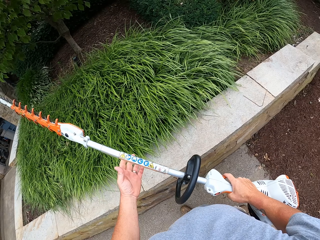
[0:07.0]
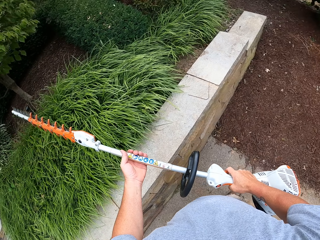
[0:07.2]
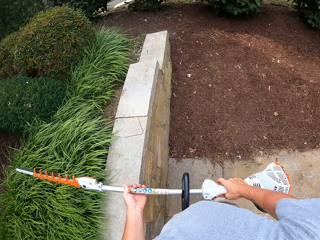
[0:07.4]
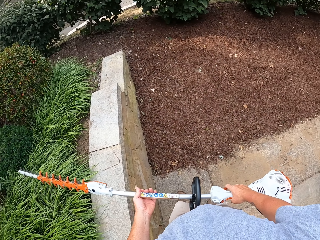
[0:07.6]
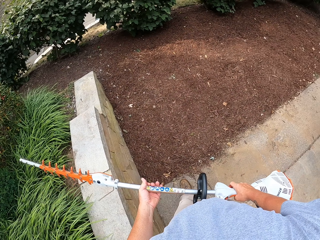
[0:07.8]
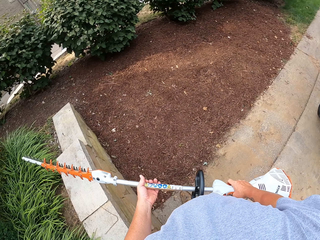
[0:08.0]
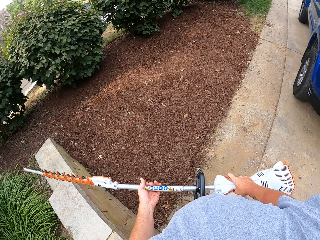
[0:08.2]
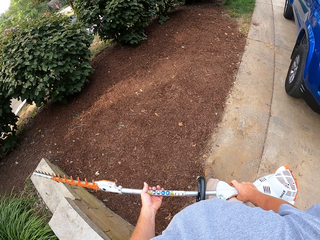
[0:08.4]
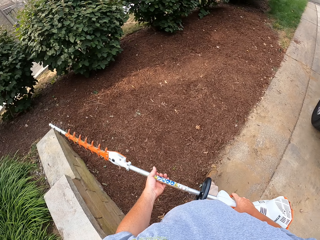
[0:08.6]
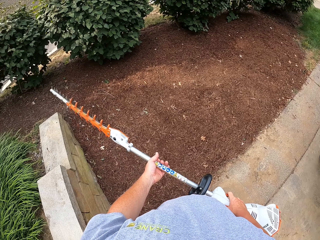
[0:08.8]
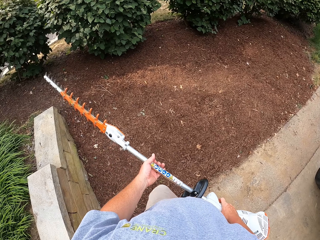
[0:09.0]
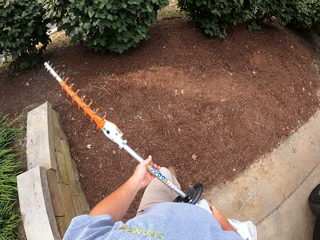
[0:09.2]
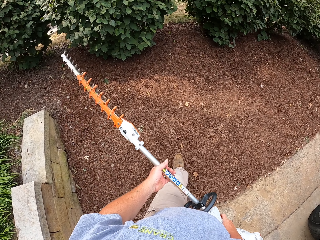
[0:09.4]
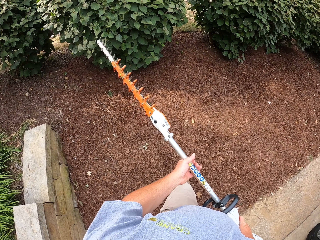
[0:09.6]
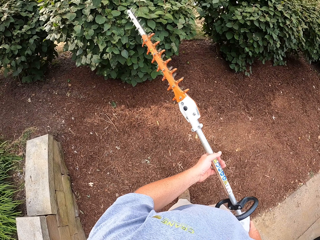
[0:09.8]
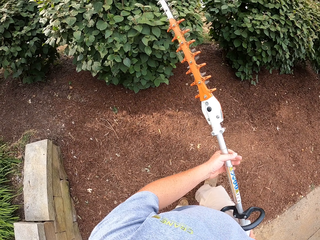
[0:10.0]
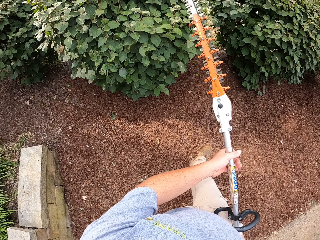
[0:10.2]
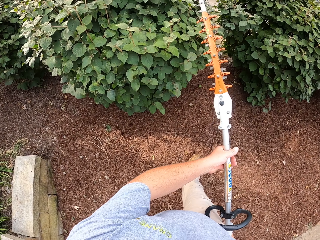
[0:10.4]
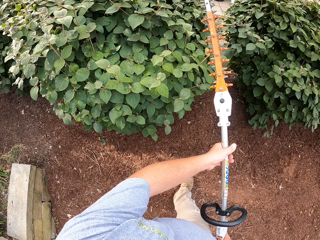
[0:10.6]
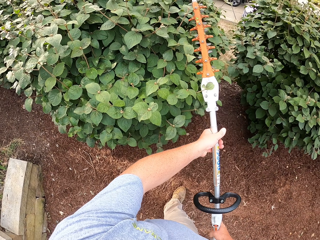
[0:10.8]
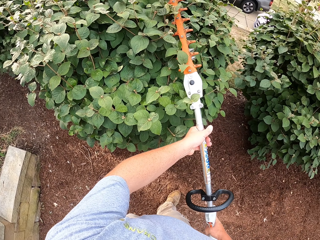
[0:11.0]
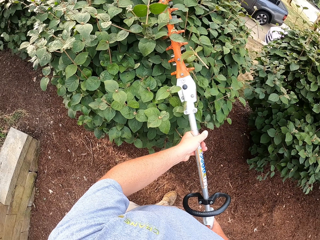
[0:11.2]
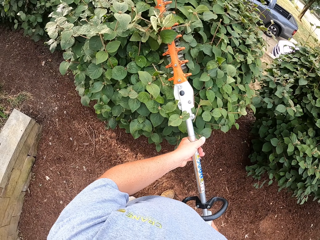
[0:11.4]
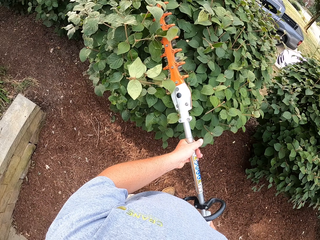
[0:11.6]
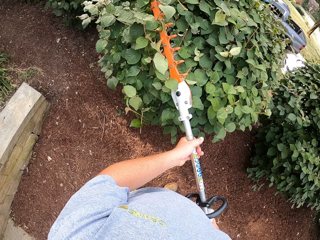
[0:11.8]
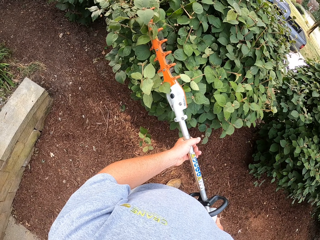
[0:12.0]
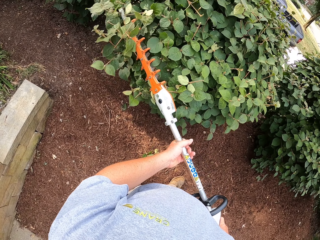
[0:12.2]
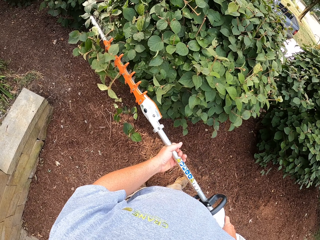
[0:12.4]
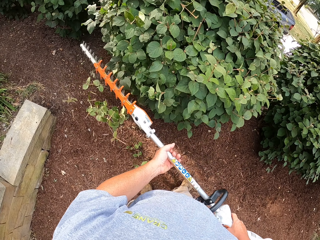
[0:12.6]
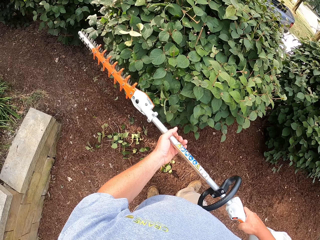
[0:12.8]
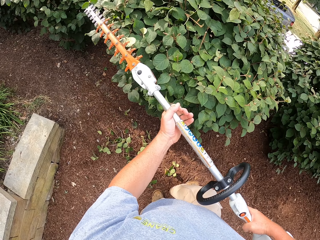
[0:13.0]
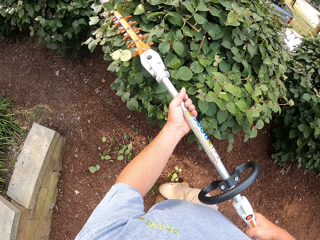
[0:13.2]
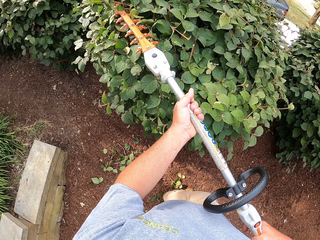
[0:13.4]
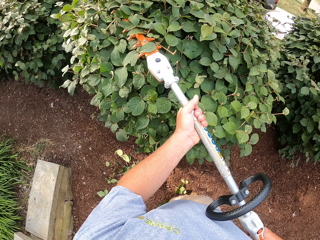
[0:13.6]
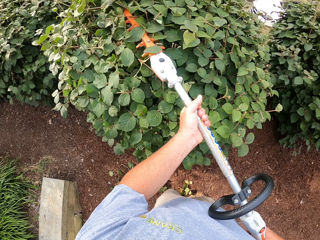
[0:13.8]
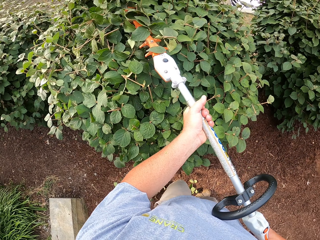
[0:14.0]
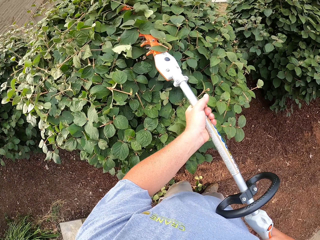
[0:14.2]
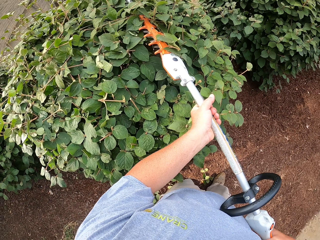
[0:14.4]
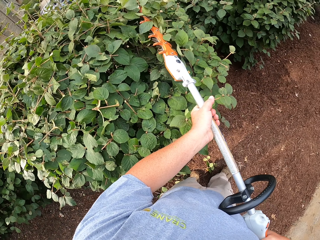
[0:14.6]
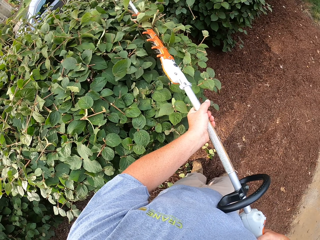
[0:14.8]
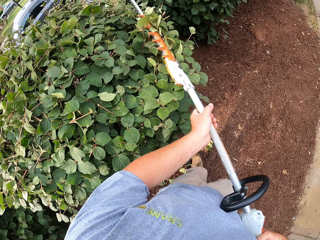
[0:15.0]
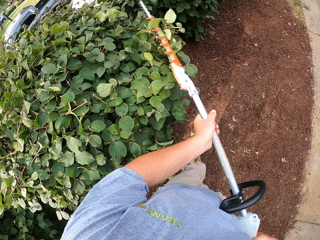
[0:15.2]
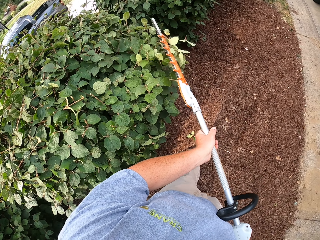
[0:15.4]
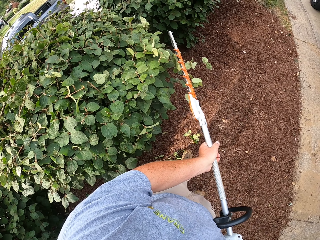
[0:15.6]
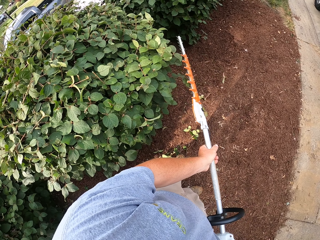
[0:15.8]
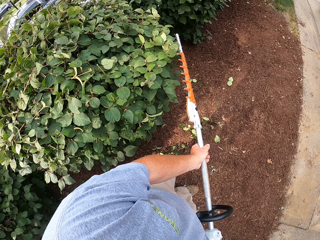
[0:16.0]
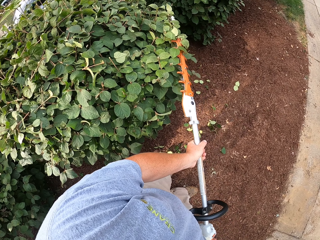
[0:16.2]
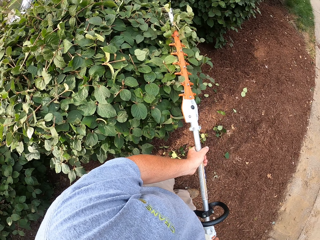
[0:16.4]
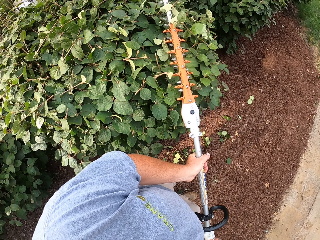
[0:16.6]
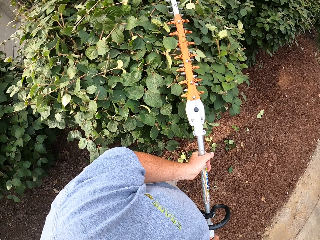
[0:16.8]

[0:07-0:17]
The camera wearer lifts the trimming machine. They walk towards the hedge. They cut the hedge with the hedge trimmer.

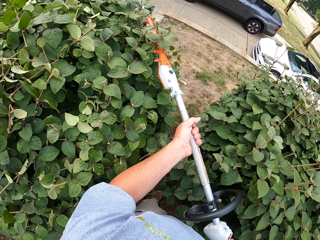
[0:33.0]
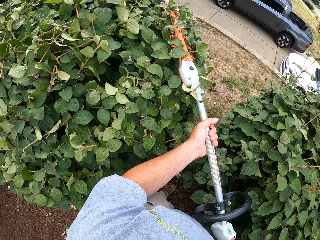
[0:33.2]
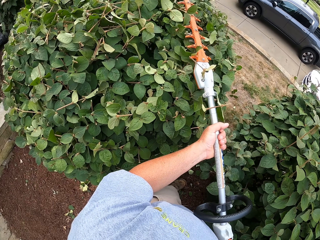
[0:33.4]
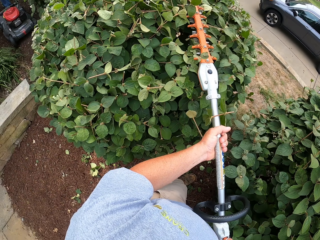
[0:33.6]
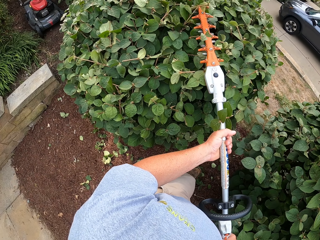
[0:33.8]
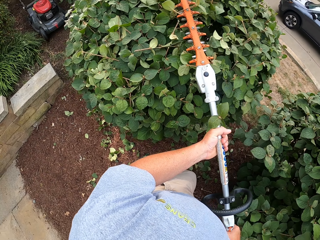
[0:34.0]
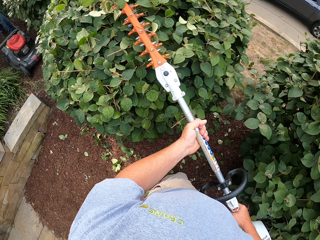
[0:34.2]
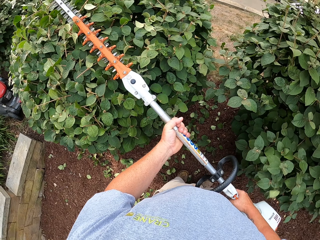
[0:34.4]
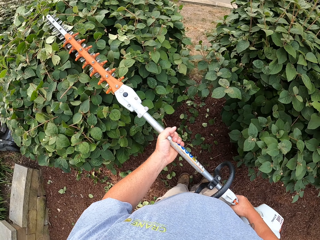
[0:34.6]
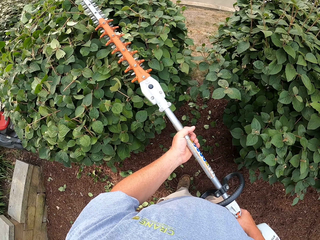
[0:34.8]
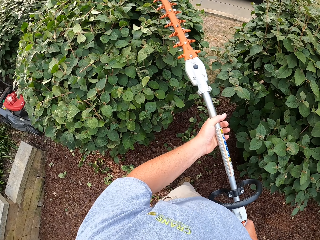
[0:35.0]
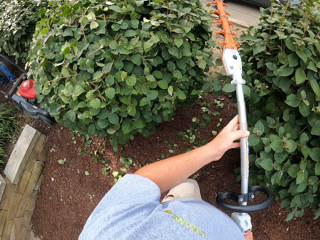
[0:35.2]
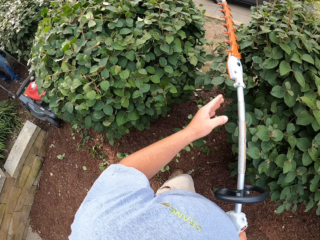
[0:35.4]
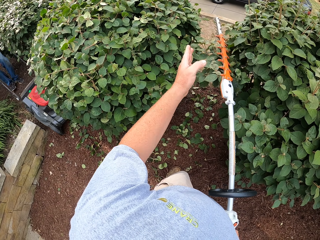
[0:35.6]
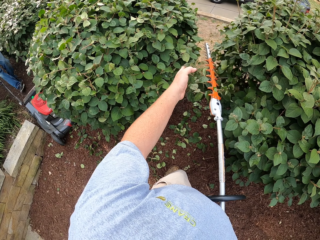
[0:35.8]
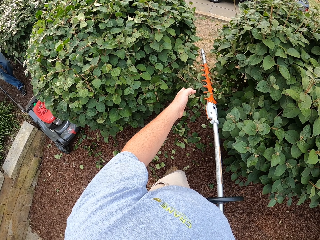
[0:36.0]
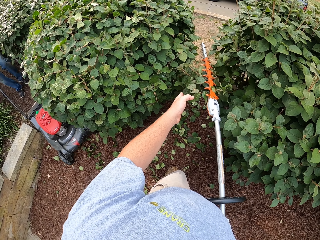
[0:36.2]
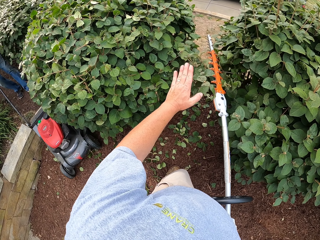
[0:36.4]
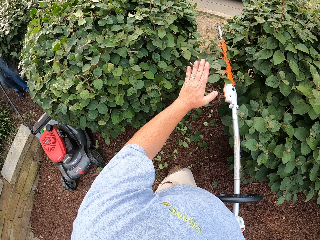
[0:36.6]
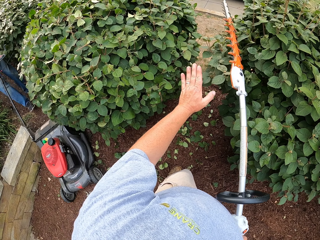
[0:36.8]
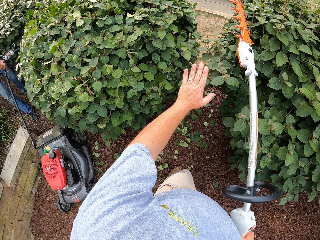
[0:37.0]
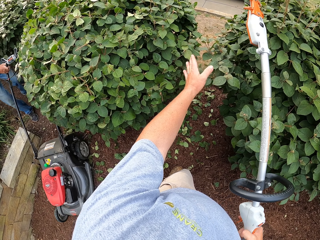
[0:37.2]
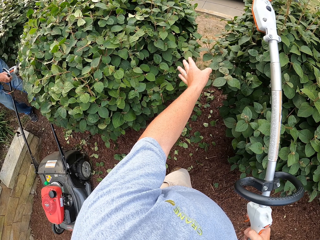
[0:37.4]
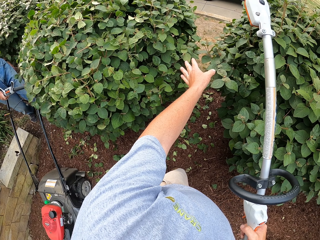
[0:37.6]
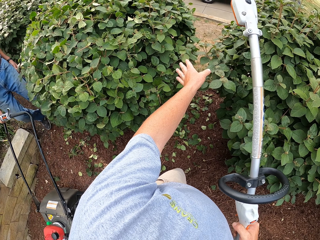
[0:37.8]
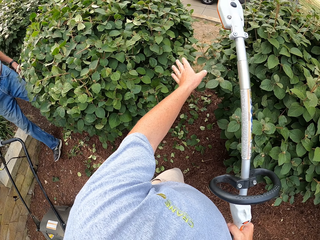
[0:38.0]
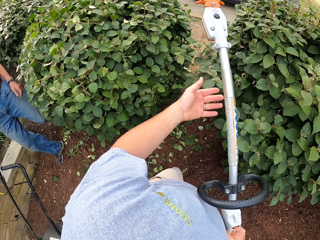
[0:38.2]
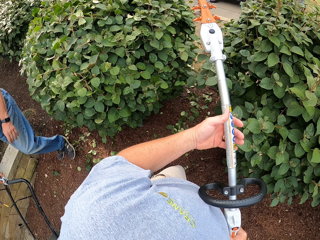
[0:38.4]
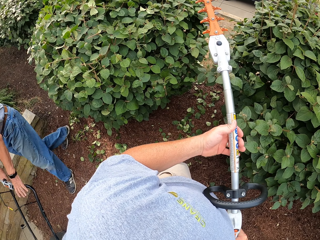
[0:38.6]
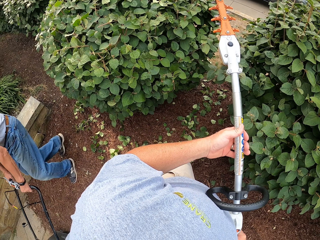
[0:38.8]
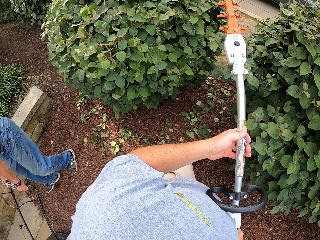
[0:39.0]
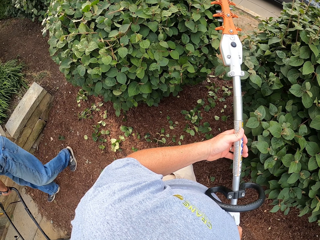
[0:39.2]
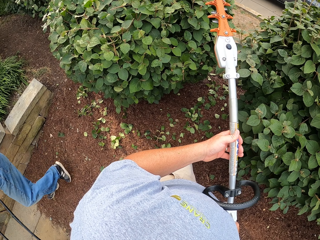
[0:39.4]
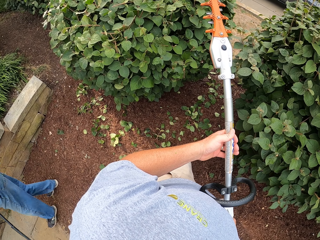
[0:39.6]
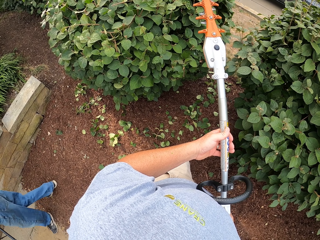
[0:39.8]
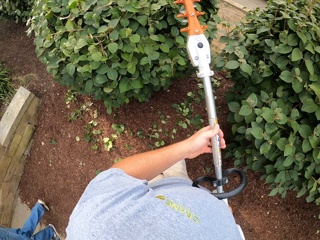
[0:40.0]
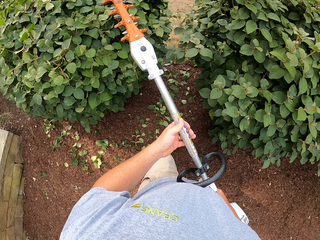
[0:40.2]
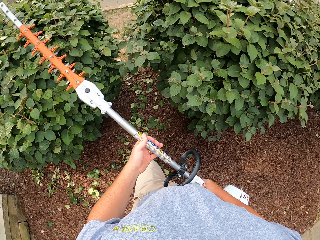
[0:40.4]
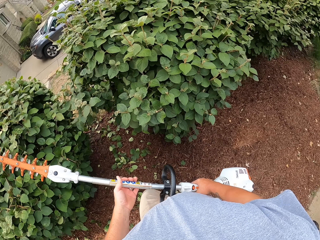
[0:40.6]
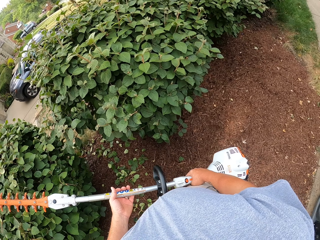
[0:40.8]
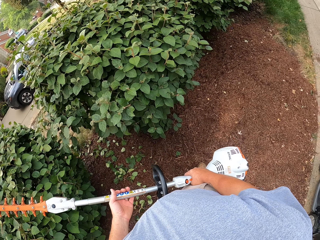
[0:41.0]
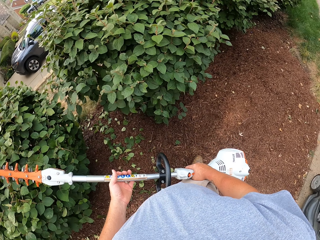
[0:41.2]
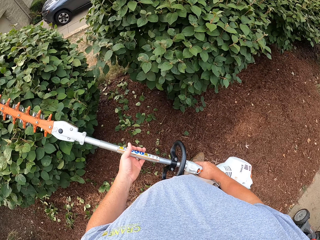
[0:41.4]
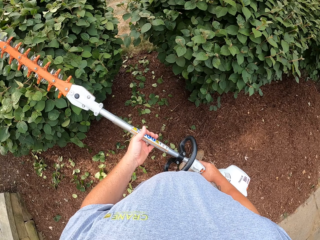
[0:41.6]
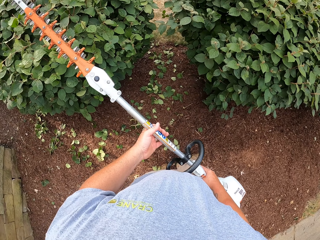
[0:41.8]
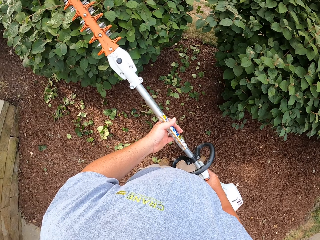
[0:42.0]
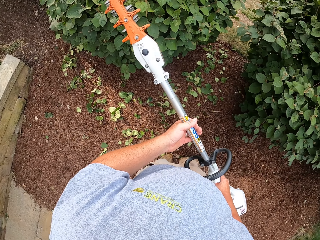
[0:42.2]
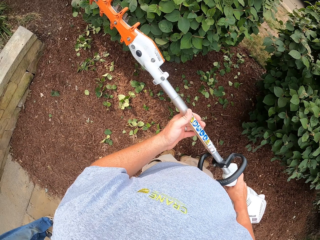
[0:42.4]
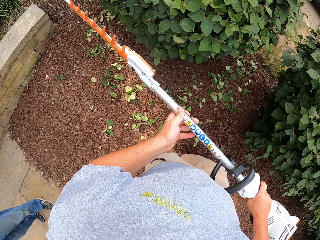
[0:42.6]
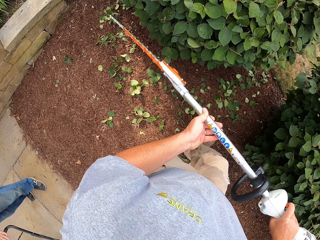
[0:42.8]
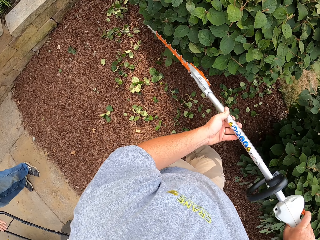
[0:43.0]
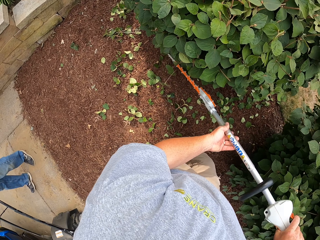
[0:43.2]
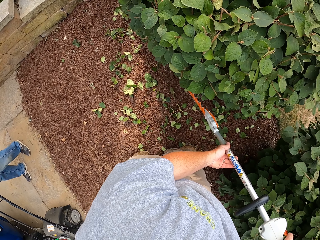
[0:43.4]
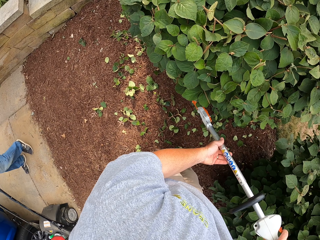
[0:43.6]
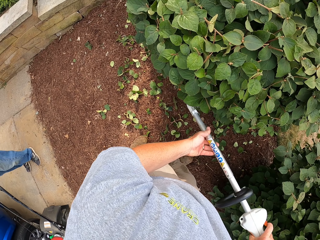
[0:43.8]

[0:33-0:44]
A man pushes a mower. The camera wearer looks around.
